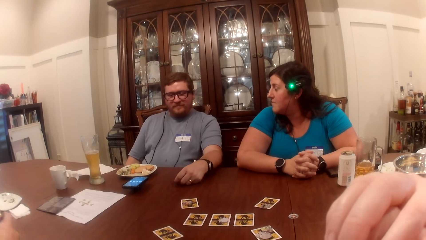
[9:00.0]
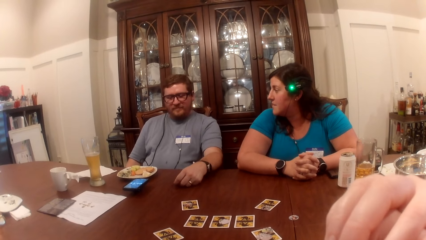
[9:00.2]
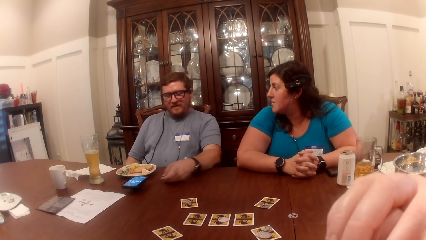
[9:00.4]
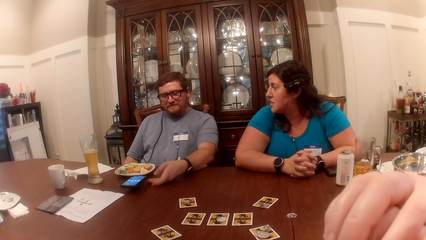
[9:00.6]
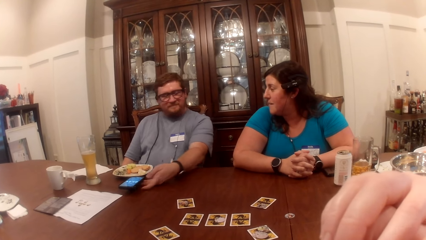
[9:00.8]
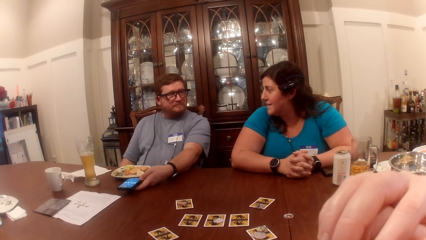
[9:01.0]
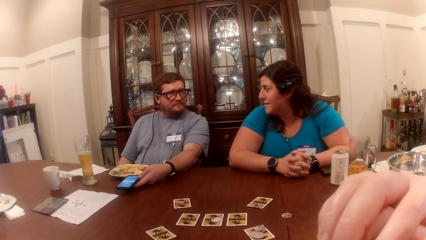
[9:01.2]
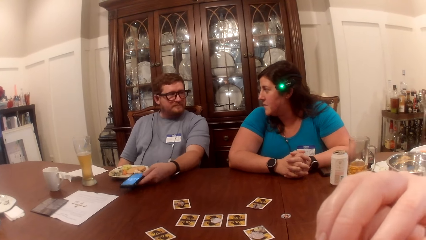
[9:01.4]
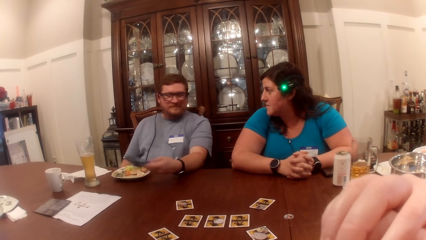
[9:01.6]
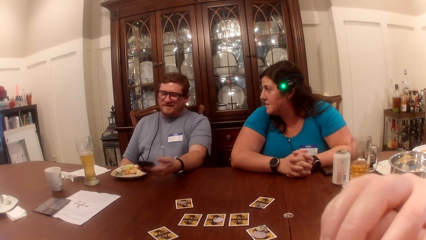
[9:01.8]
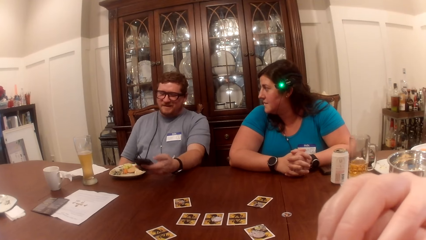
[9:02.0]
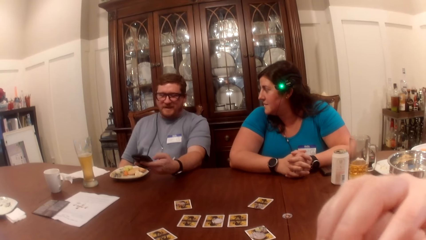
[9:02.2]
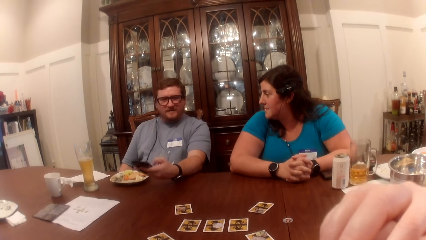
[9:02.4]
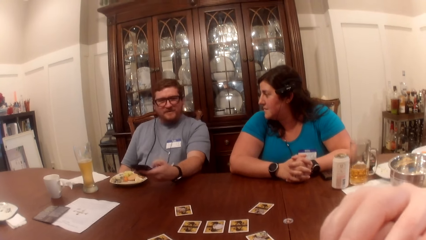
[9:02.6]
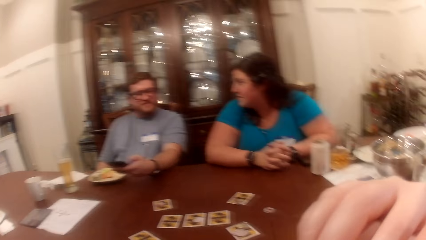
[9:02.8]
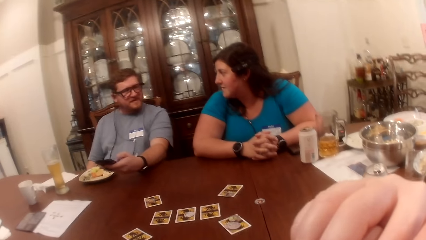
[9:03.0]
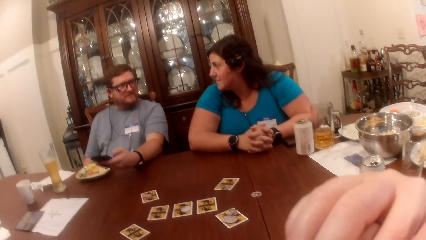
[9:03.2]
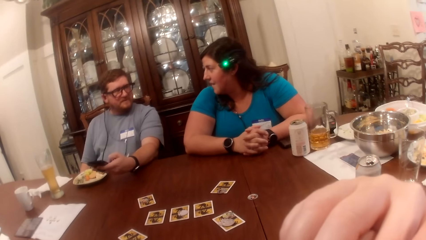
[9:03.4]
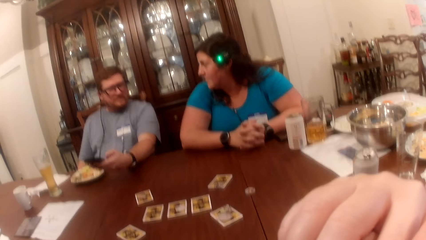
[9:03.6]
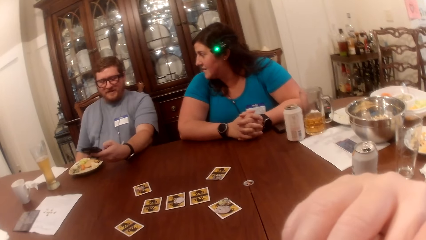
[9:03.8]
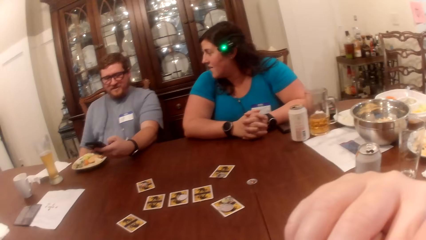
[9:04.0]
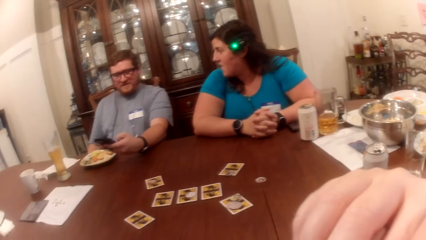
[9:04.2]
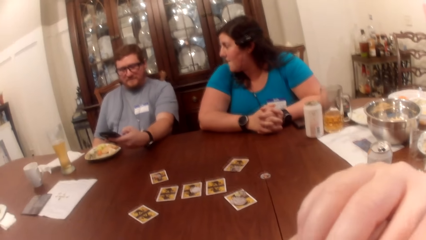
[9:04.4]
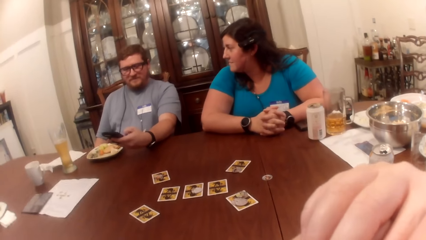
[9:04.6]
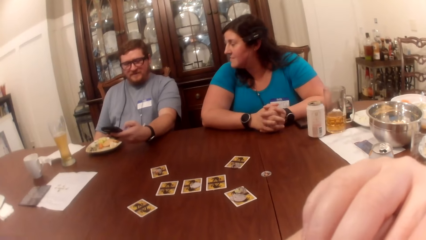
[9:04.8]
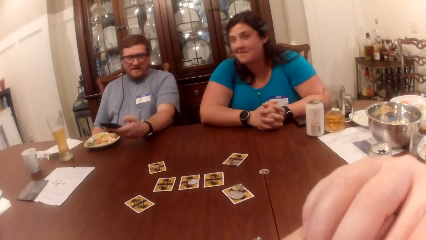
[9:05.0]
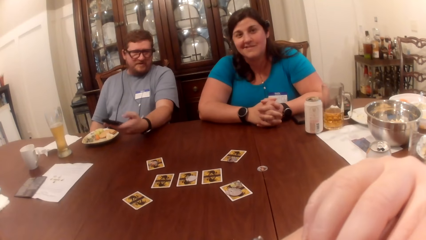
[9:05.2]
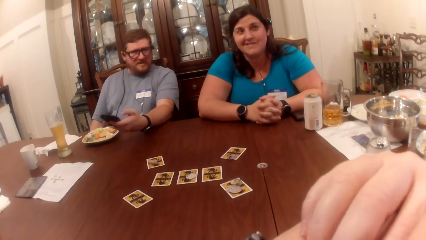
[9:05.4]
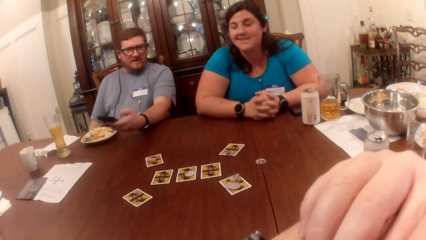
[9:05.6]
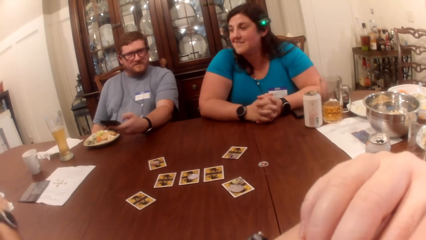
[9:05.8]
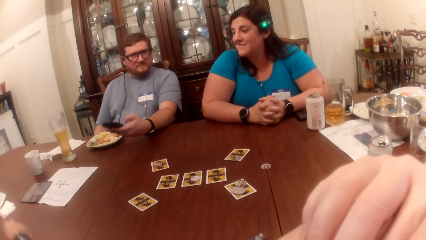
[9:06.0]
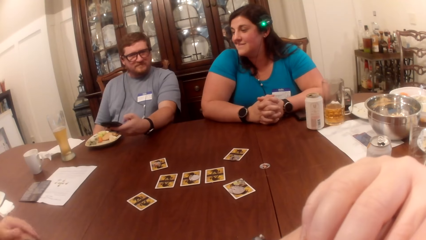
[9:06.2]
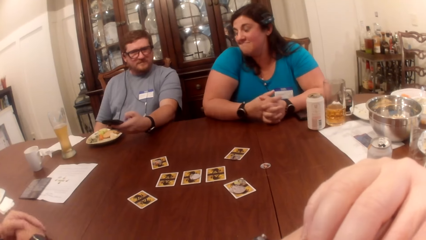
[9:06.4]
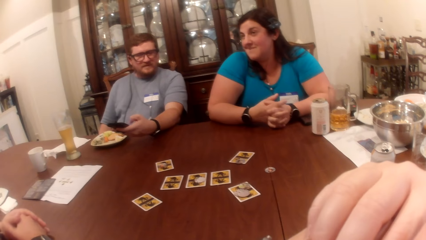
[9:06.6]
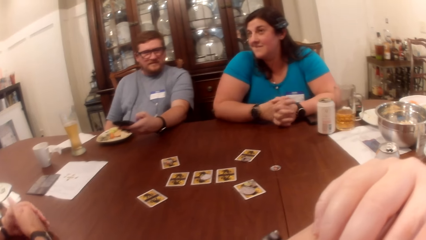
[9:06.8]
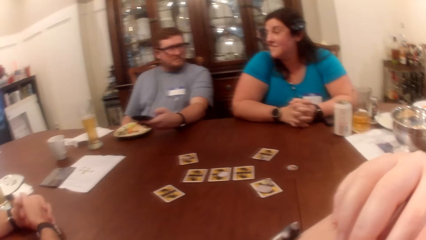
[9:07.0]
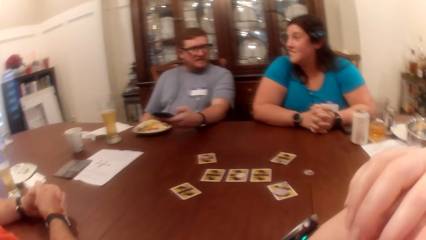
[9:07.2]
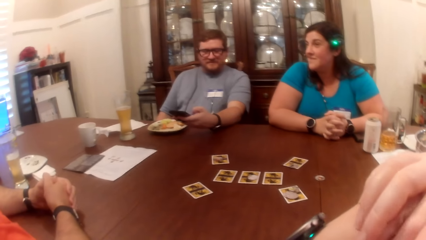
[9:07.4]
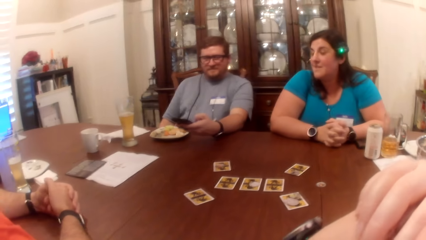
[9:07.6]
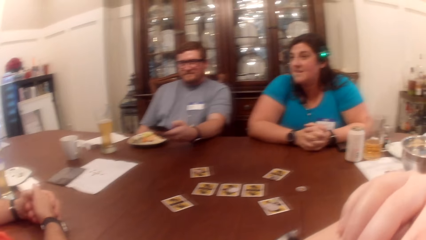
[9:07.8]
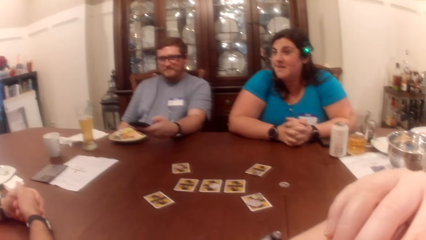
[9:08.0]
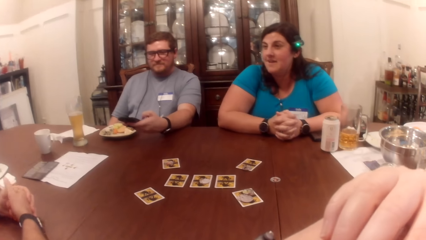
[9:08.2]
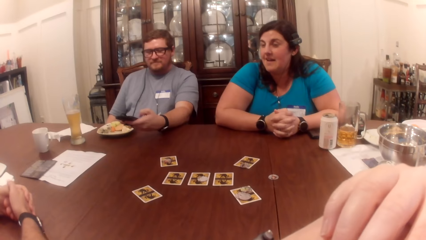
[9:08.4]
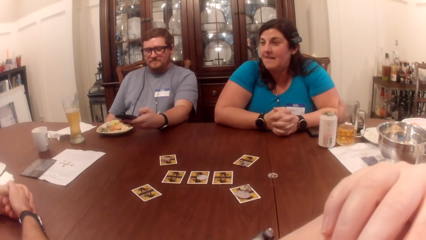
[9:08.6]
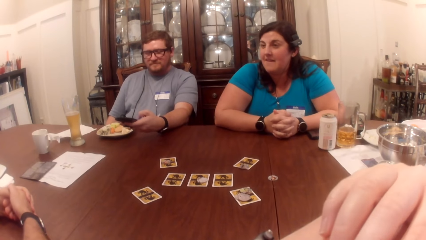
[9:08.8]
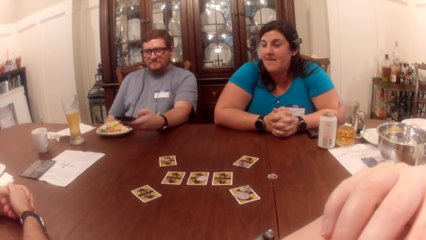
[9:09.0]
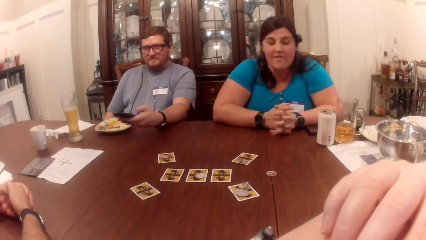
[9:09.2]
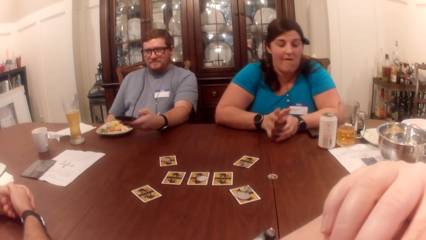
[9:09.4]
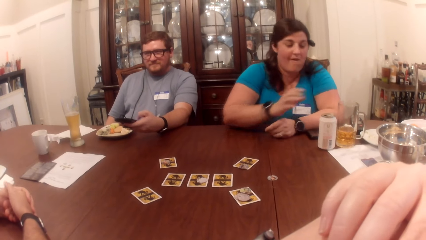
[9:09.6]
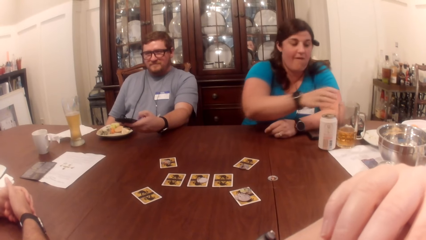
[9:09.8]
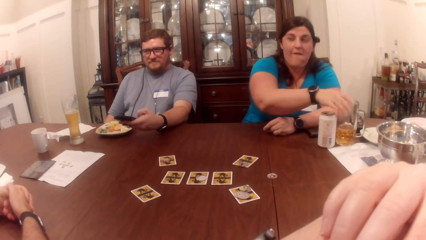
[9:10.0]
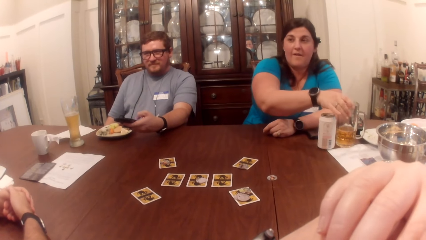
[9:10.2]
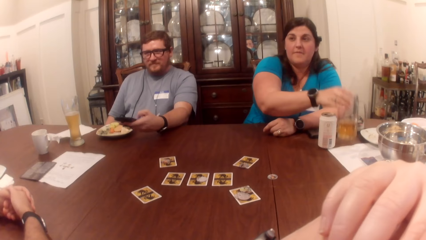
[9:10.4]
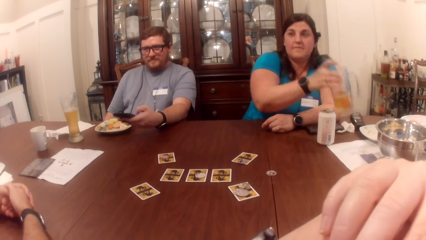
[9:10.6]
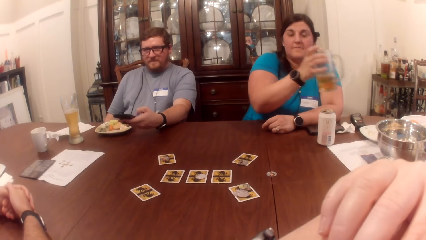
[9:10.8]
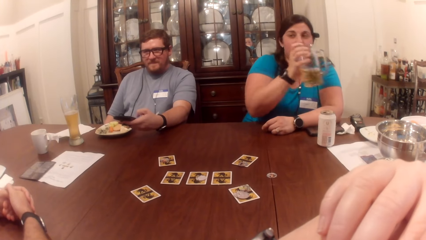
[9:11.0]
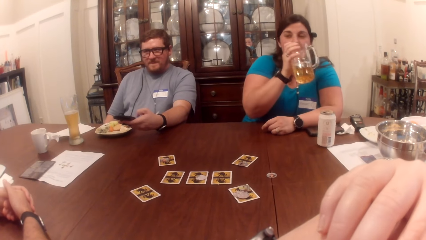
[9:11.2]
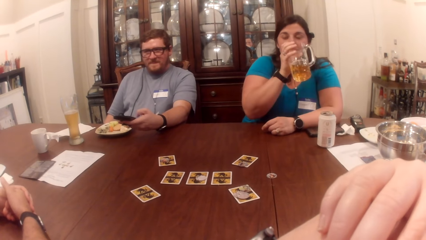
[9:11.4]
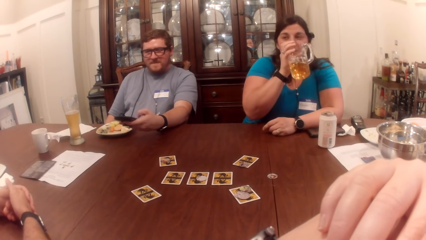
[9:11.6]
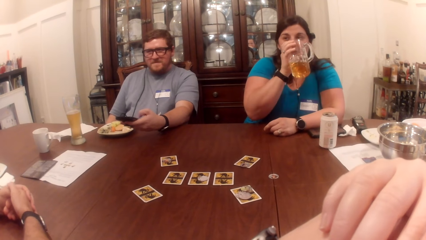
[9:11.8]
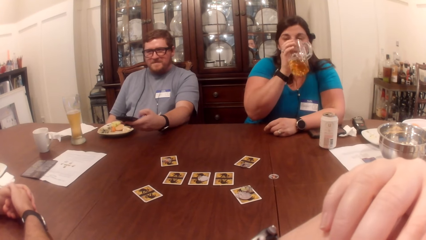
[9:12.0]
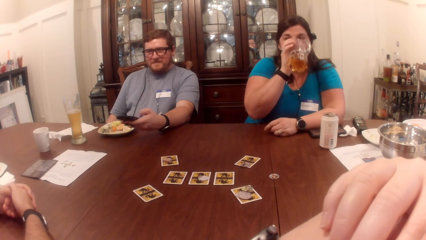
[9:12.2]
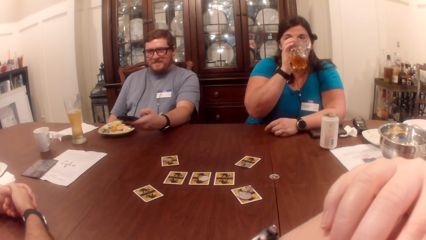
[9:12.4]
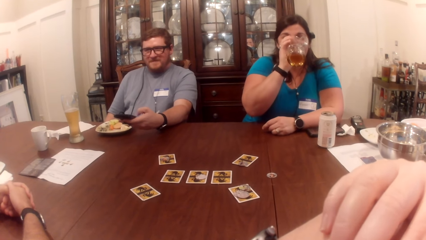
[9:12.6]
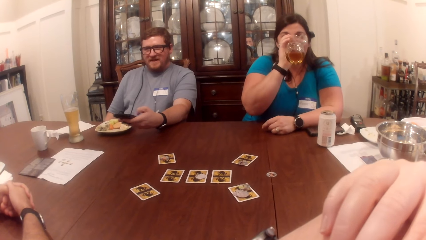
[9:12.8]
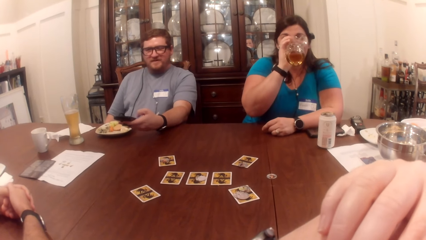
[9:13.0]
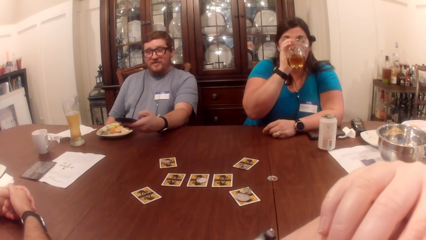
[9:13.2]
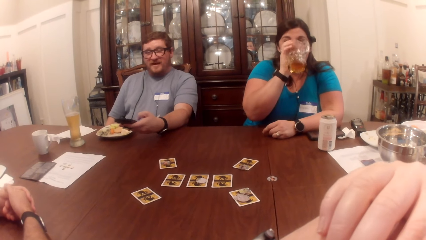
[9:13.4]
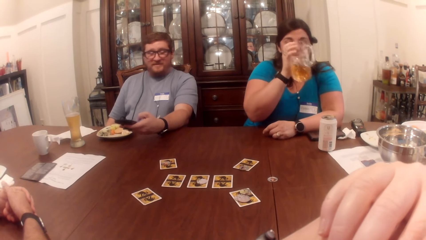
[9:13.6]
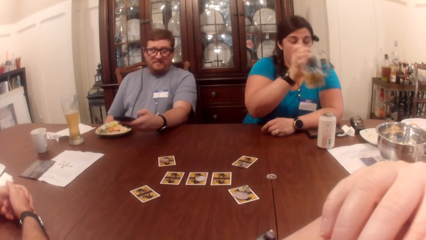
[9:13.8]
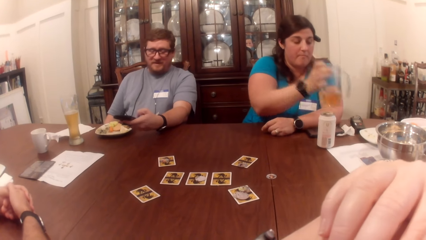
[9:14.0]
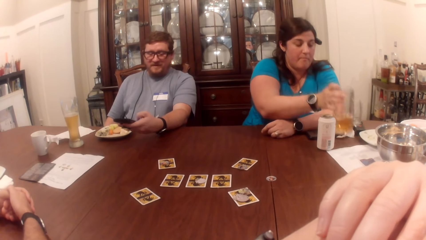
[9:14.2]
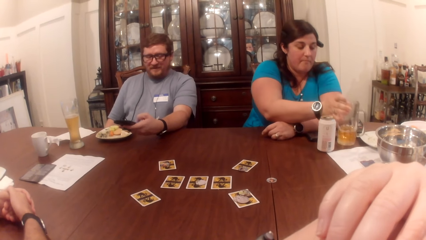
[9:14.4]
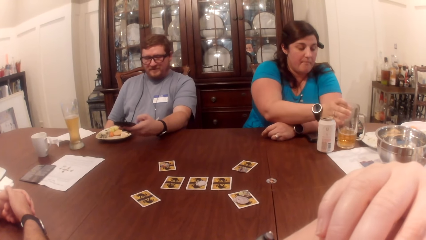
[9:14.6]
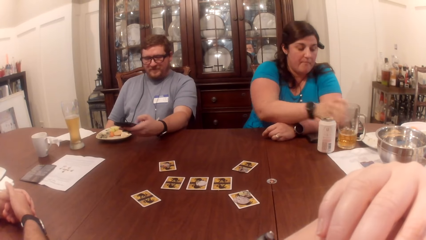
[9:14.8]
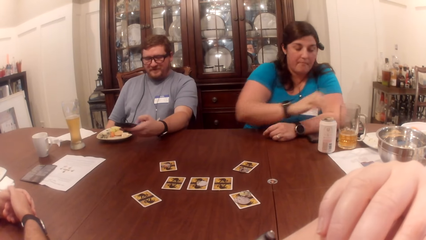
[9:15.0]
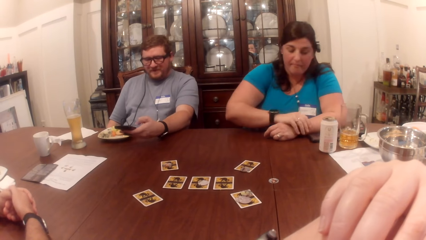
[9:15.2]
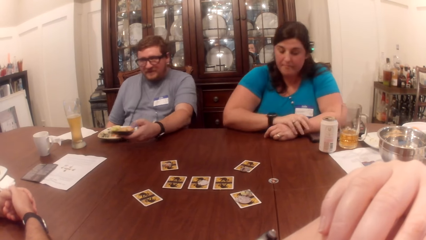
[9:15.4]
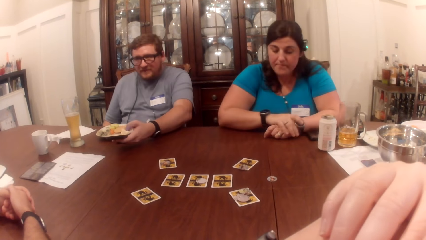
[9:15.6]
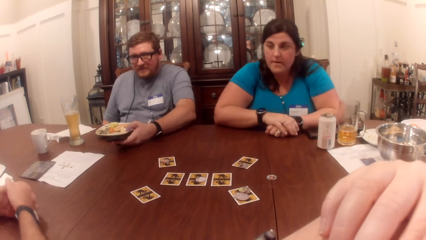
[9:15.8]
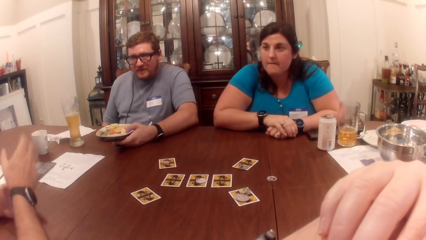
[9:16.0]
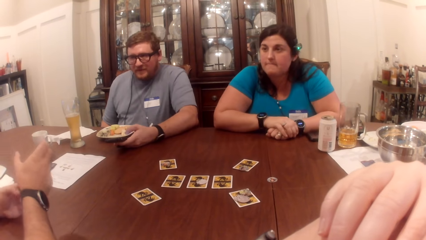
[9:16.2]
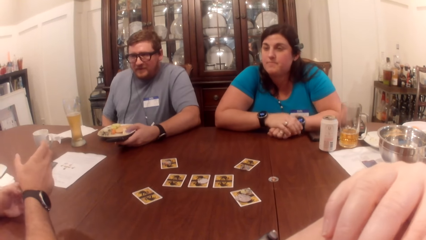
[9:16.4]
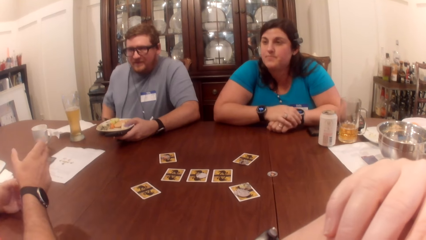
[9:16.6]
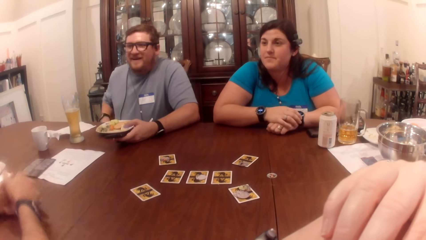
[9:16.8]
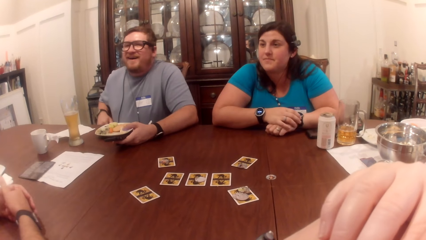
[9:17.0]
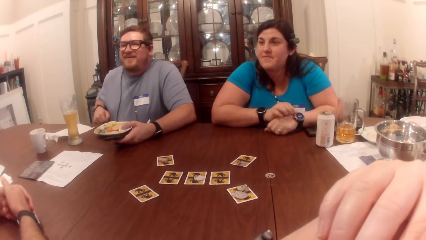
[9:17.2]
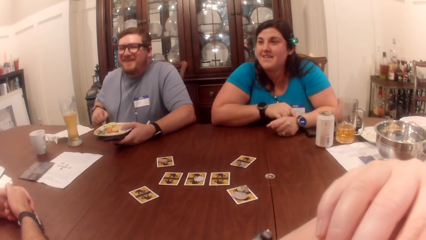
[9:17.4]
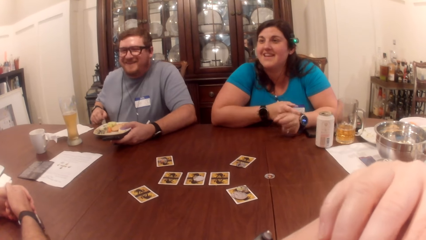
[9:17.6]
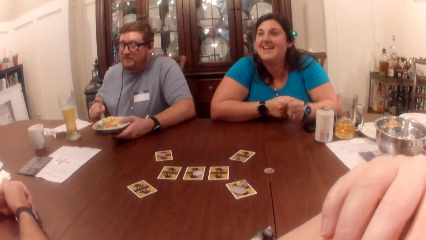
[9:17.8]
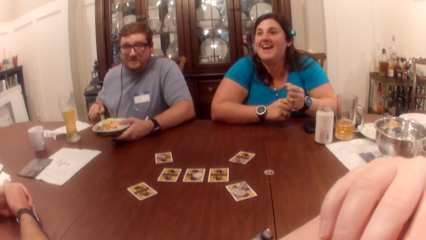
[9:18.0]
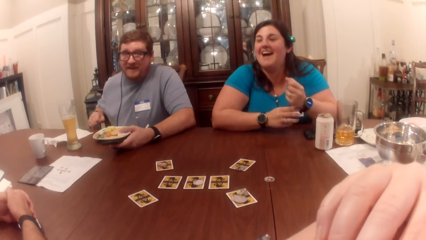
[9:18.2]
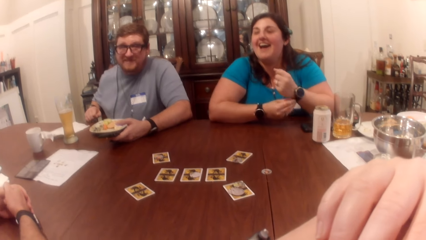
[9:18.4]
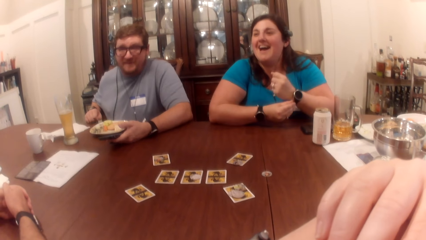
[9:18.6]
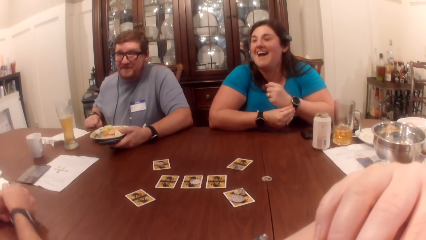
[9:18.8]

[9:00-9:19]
The man lifts his cellphone on the table with his left hand. The woman lifts the cup on the table with her right hand. She drinks from the cup in her right hand. She drops the cup in her right hand on the table. Another woman adjusts a wristwatch on her left hand with her right hand.
